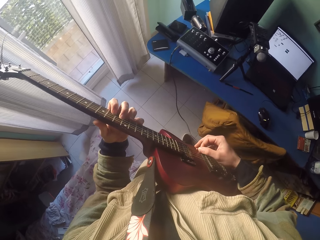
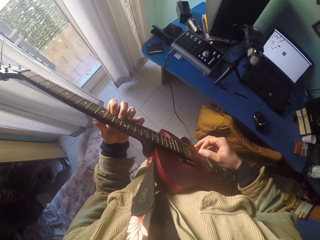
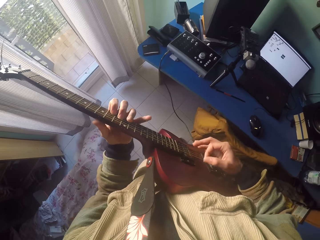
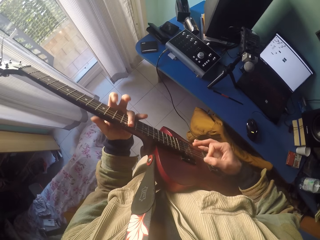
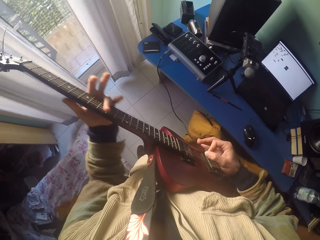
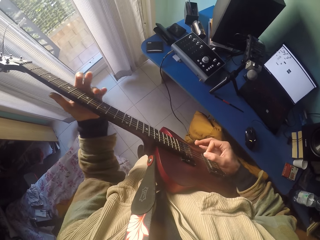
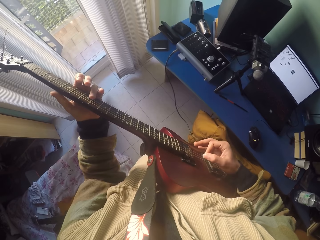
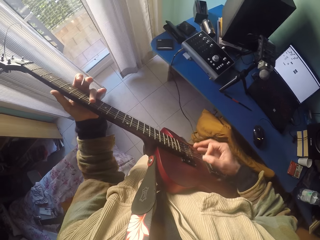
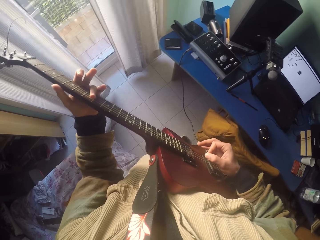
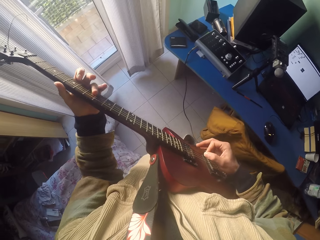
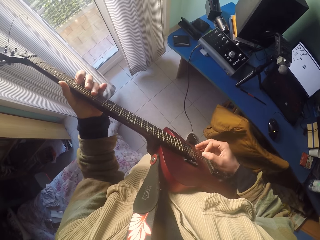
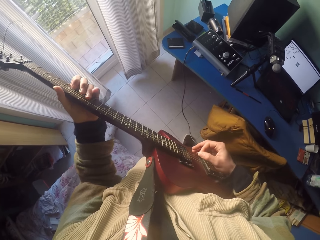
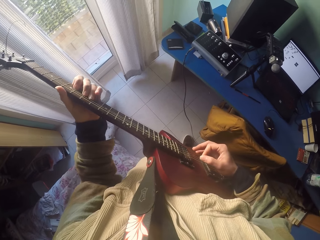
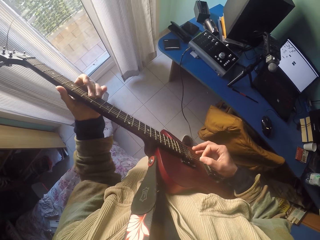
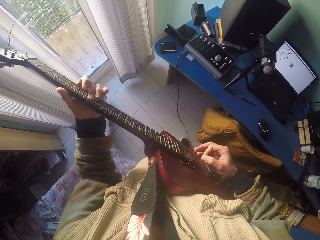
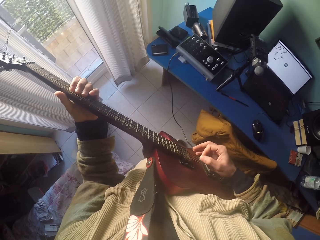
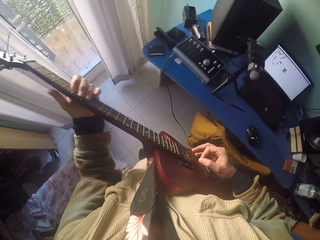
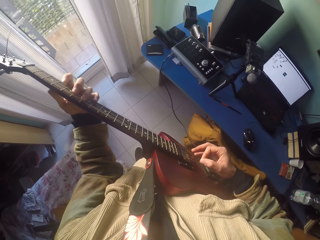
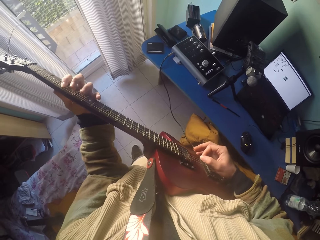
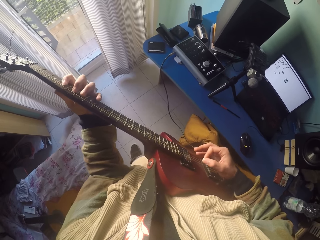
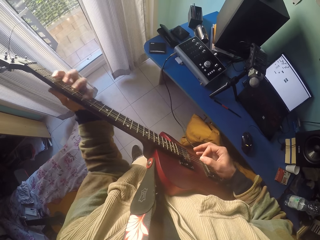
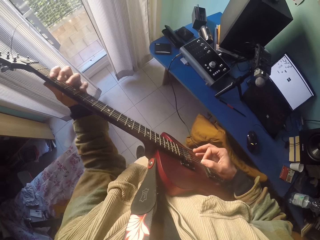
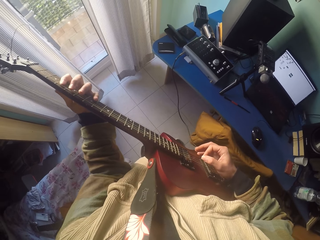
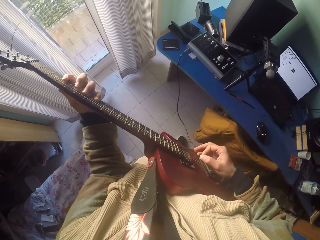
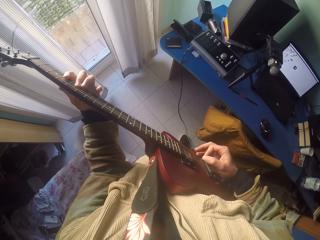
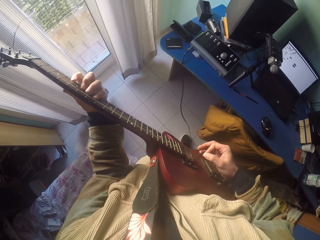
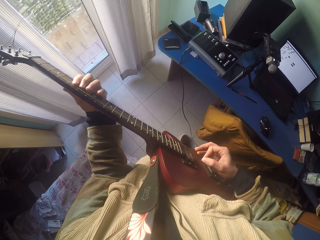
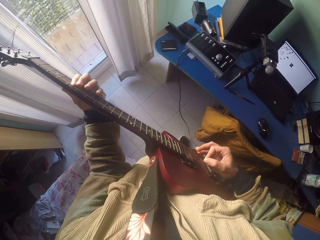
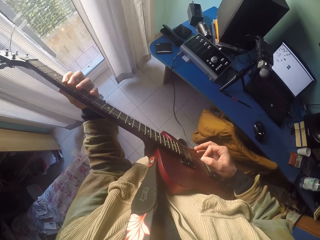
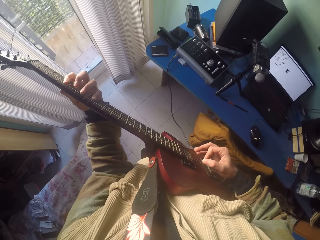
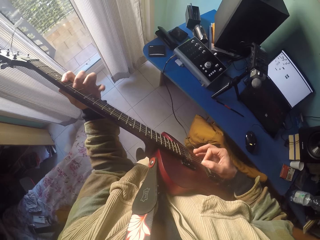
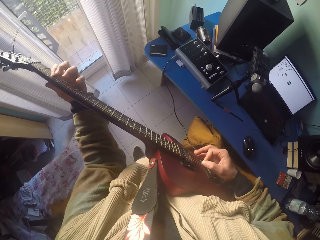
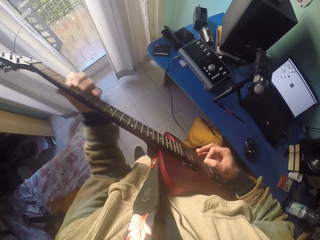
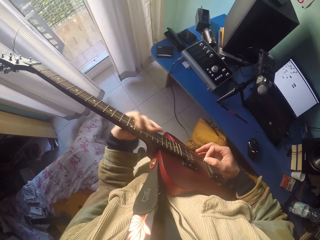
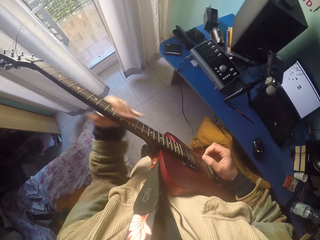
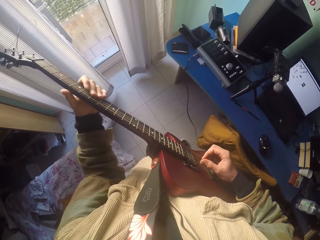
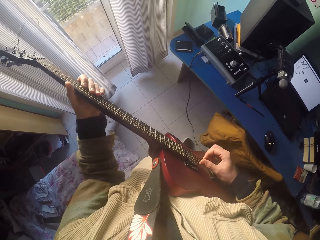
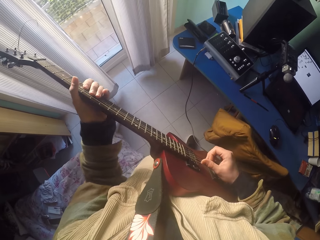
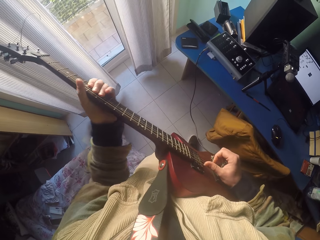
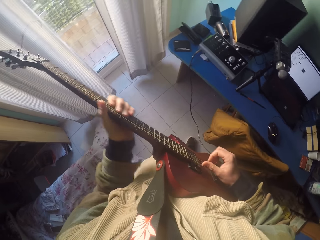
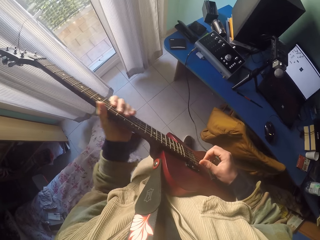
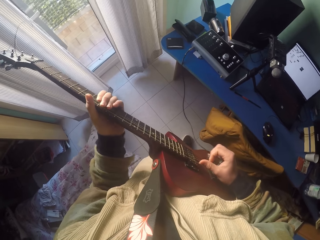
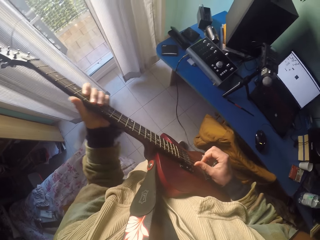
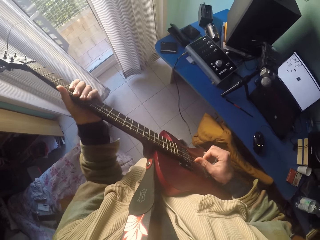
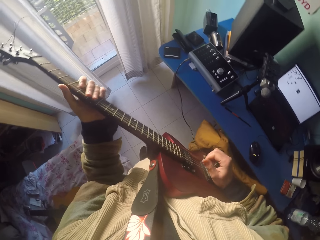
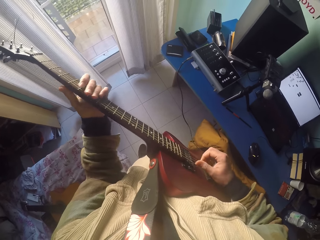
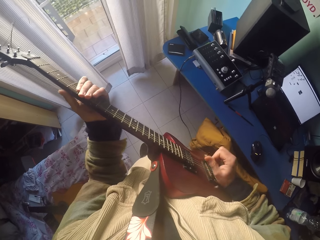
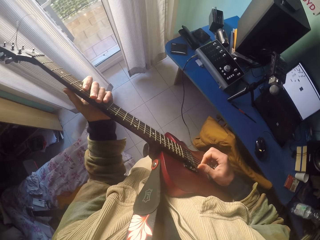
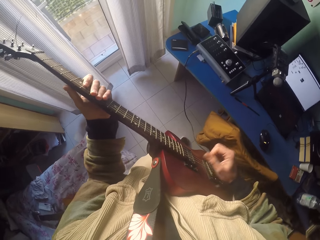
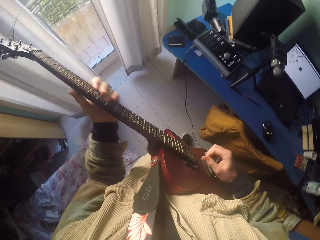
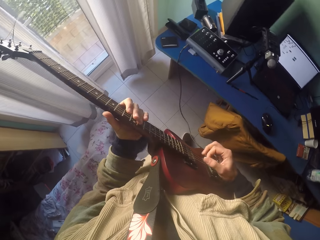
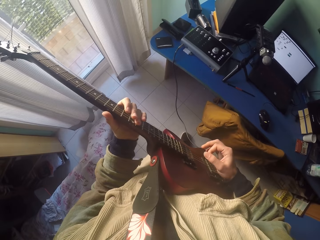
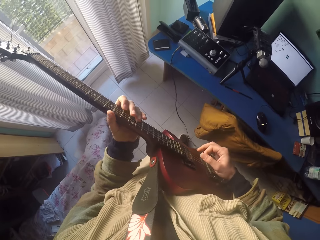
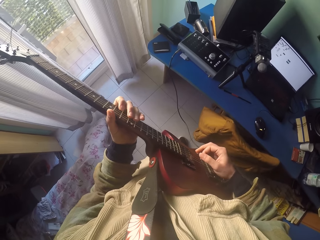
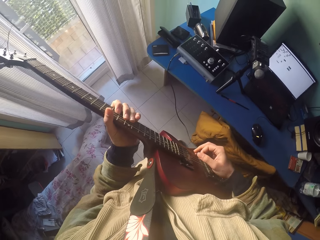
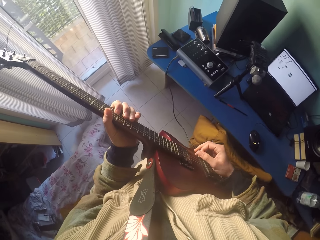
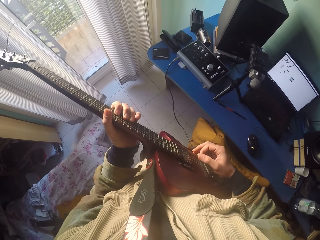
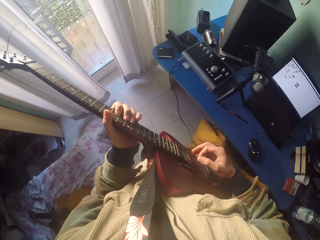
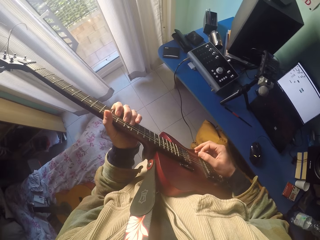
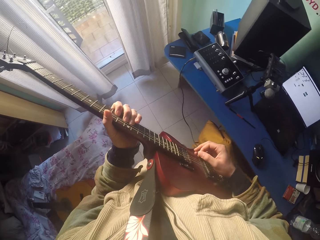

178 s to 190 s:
The camera wearer plays the guitar strings with the left hand. They play the guitar strings with the right hand.

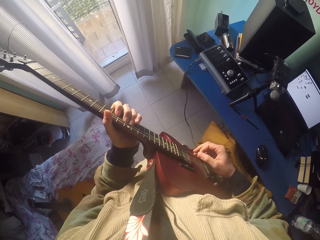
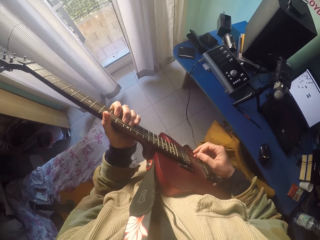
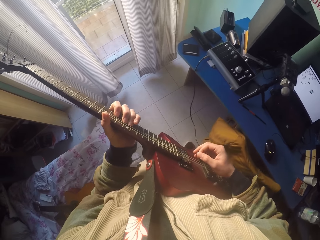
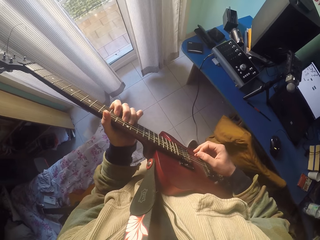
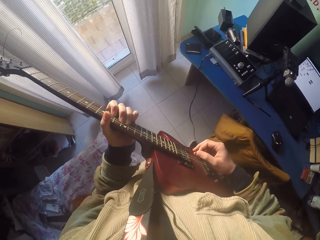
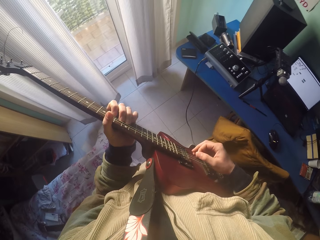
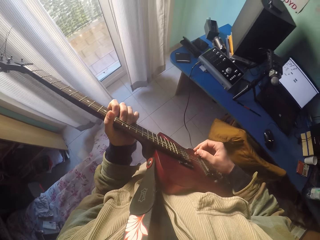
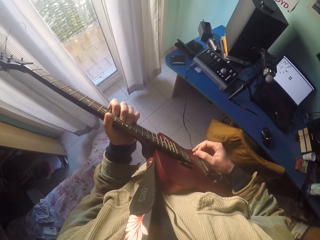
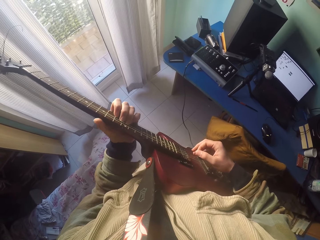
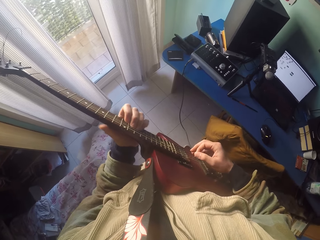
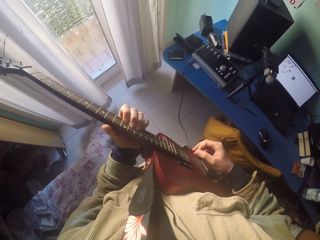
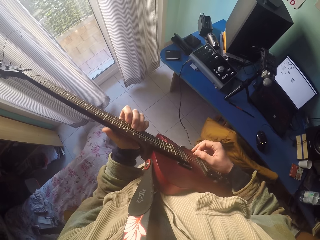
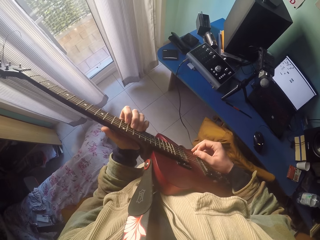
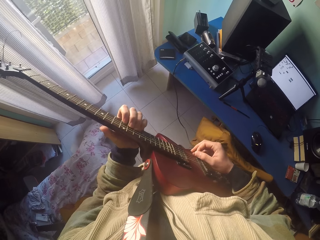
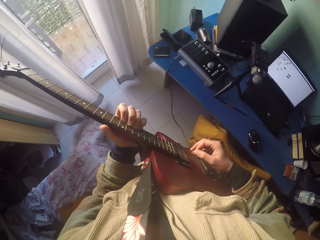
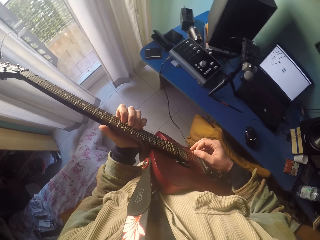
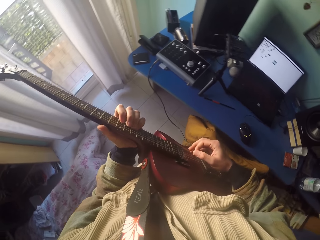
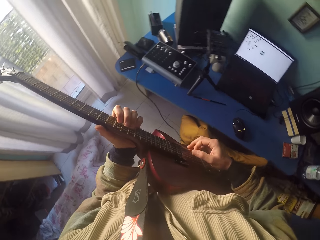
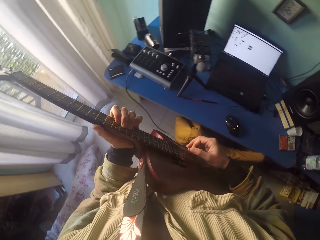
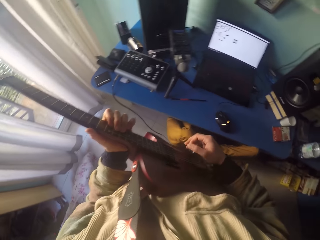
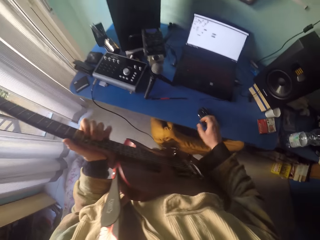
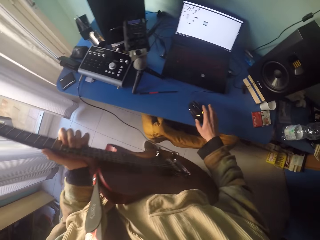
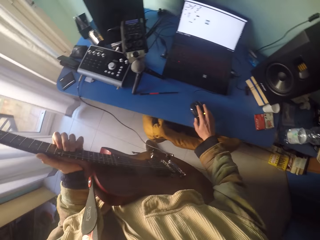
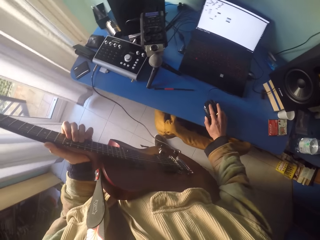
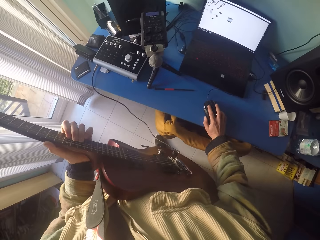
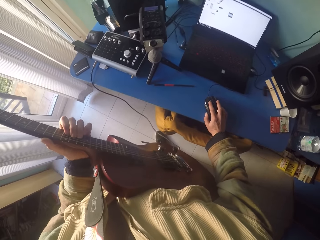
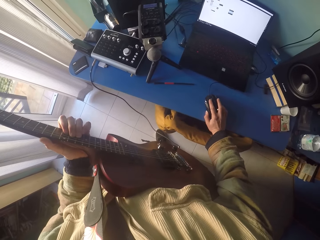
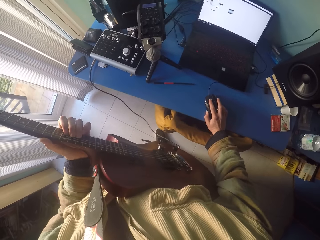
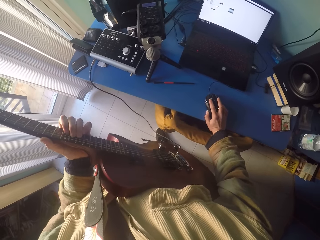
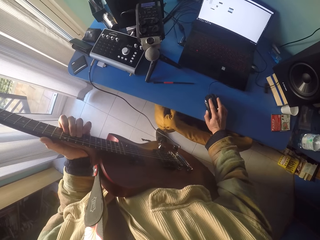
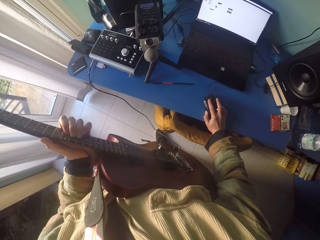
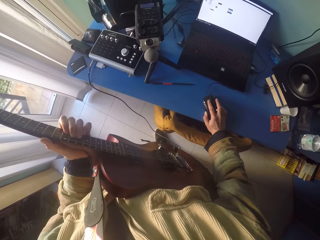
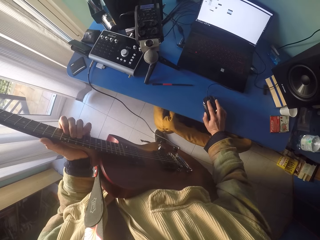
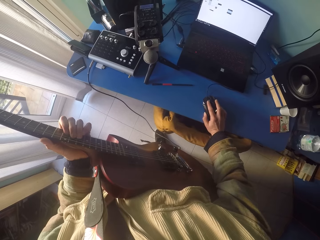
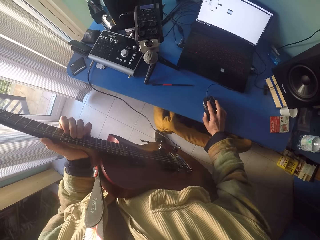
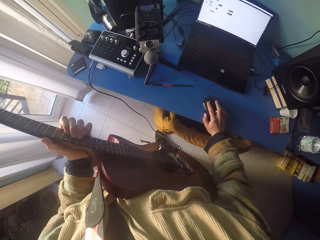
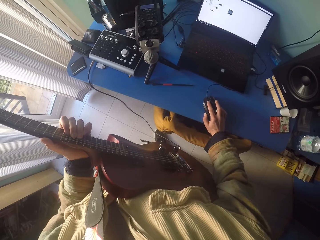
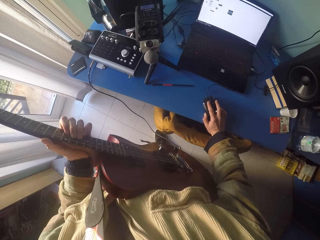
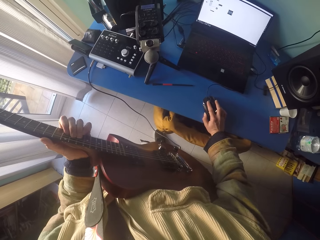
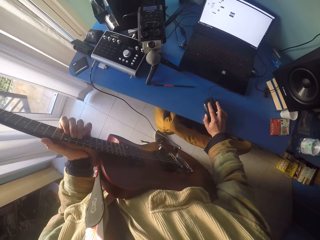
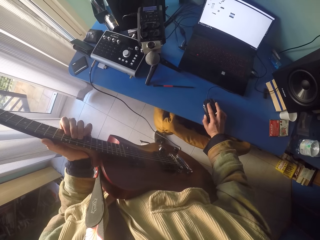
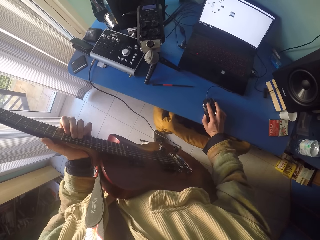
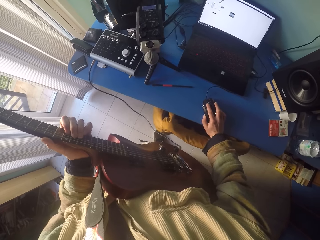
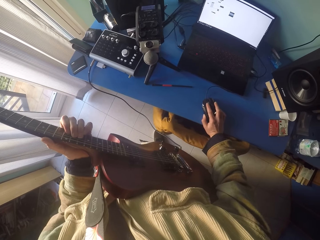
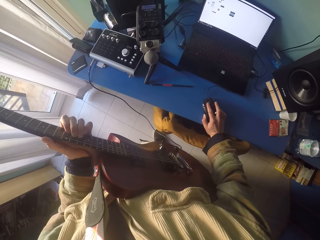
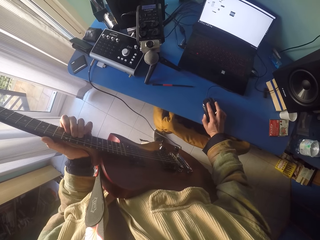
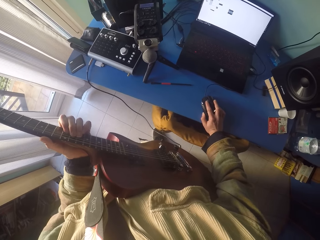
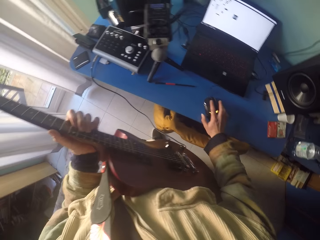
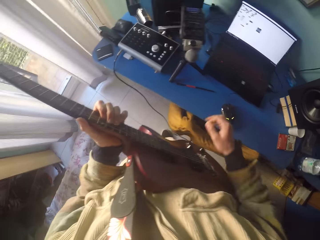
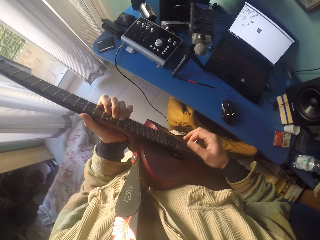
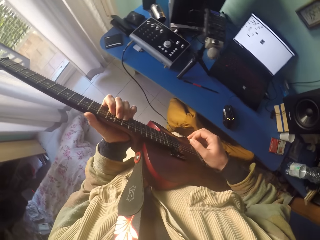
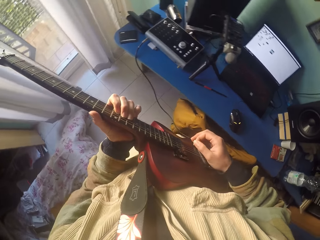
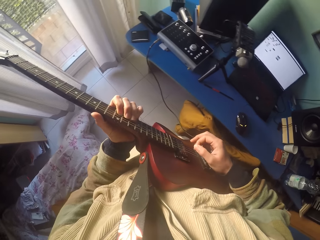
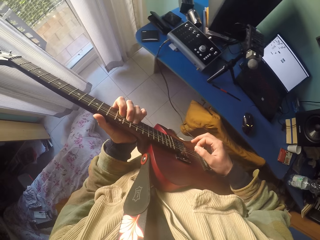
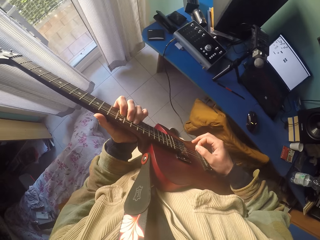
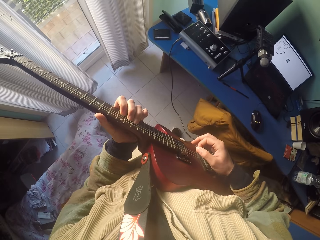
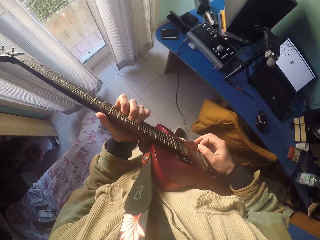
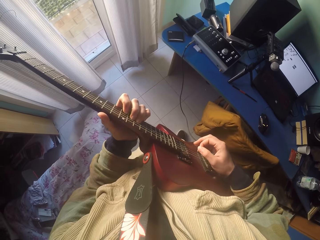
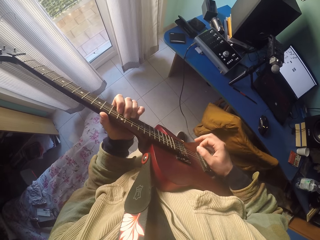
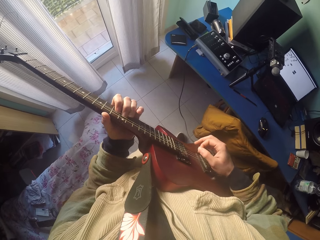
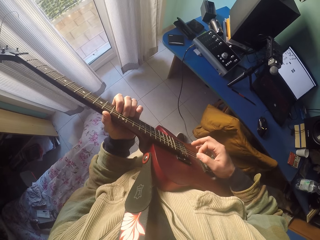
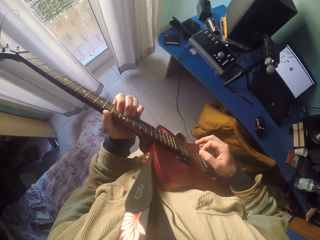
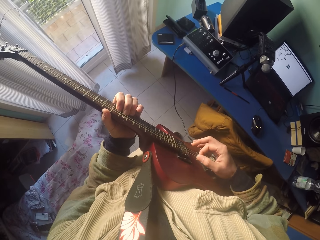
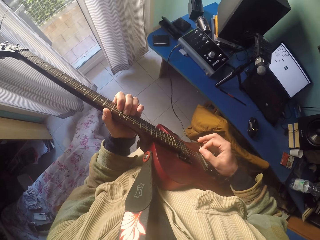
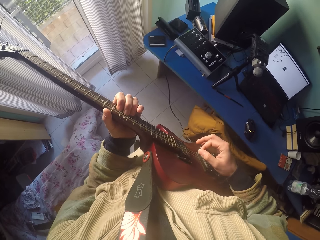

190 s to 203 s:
The camera wearer looks around. He snatches a plastic black laptop mouse on the blue table with his hand. He clicks the mouse with his right hand. He operates on the laptop. He plays on the guitar position markers and strings with his hands' fingers.
